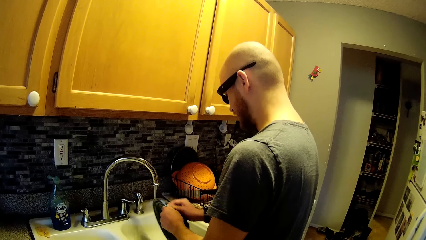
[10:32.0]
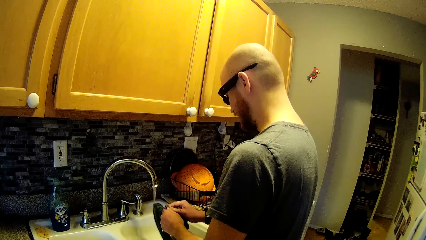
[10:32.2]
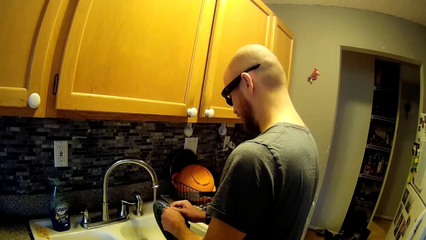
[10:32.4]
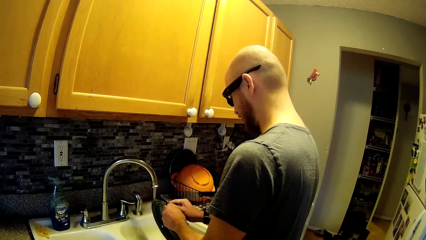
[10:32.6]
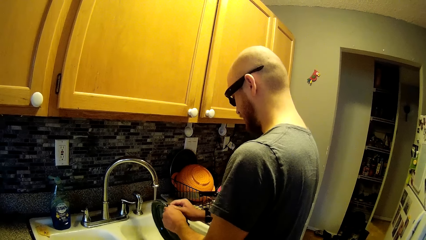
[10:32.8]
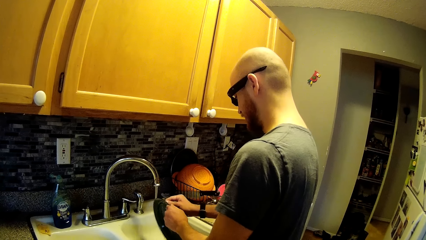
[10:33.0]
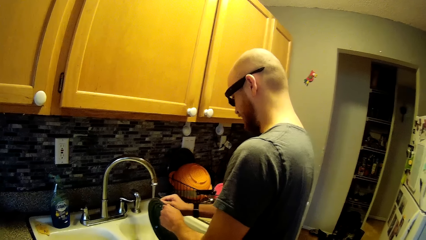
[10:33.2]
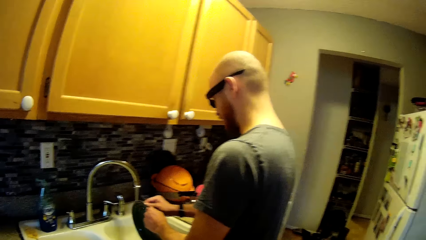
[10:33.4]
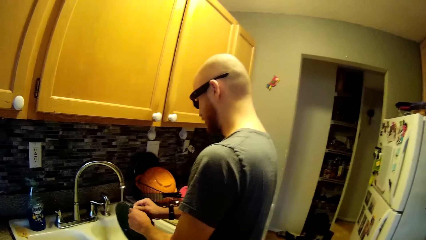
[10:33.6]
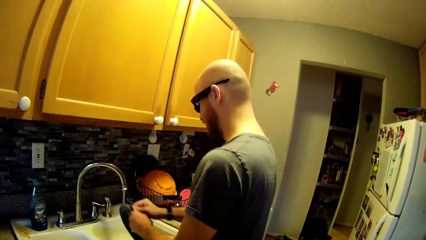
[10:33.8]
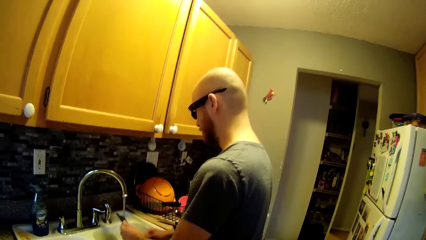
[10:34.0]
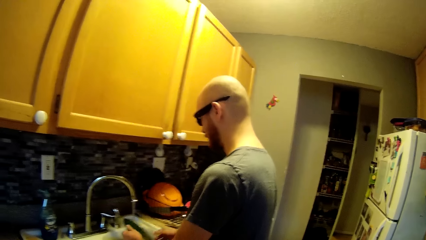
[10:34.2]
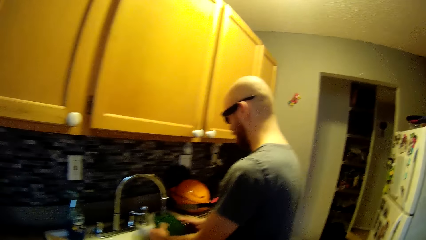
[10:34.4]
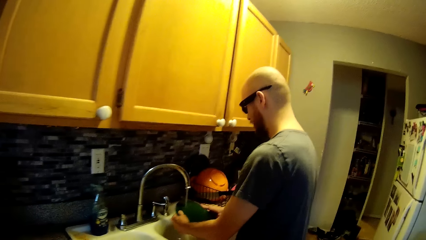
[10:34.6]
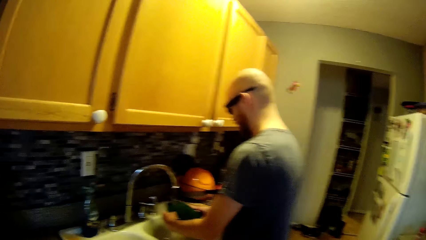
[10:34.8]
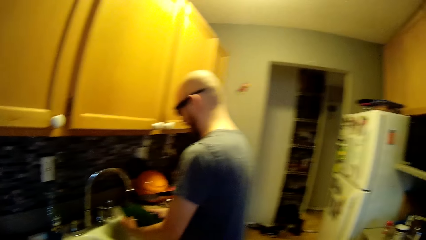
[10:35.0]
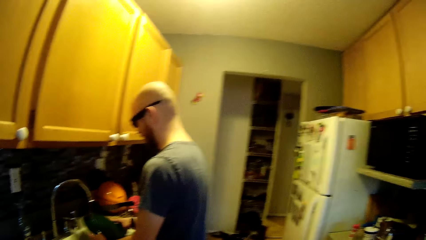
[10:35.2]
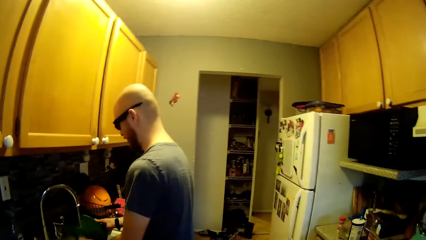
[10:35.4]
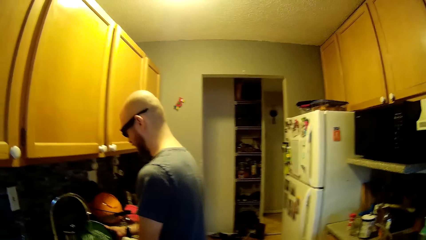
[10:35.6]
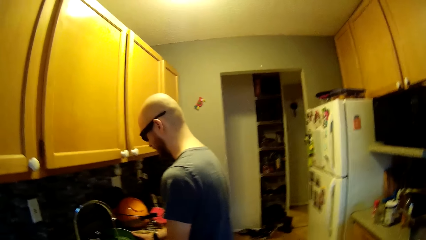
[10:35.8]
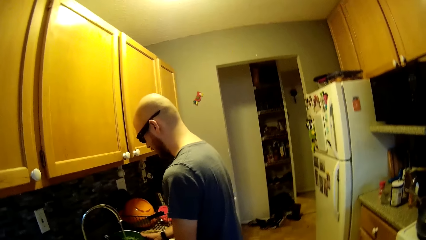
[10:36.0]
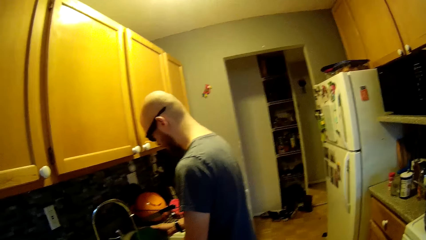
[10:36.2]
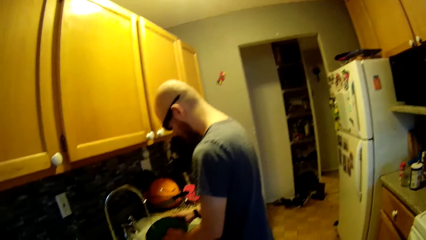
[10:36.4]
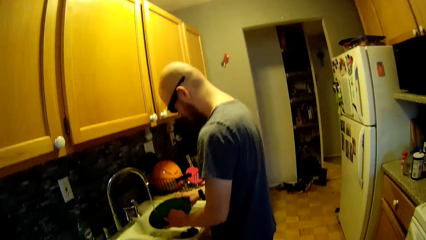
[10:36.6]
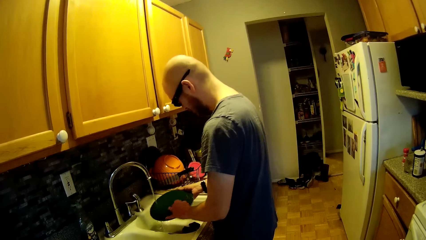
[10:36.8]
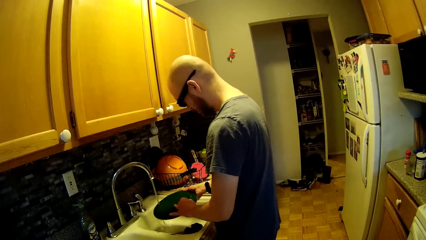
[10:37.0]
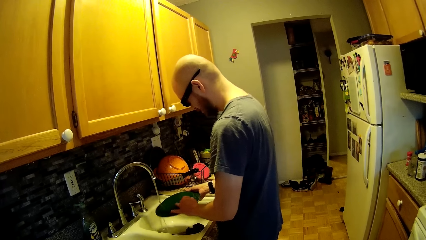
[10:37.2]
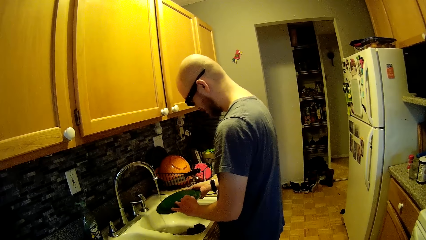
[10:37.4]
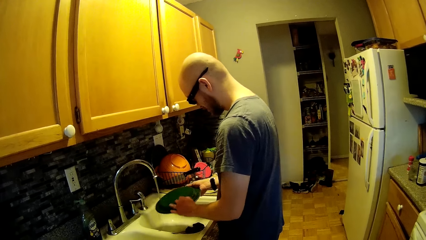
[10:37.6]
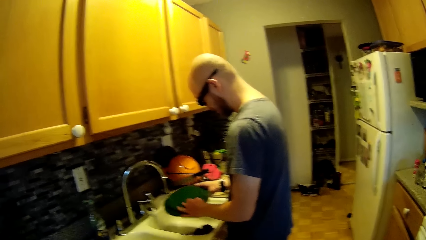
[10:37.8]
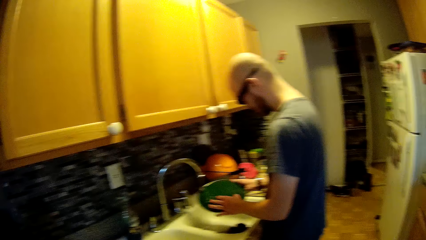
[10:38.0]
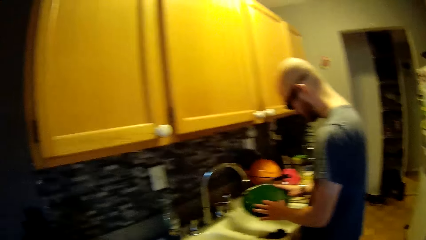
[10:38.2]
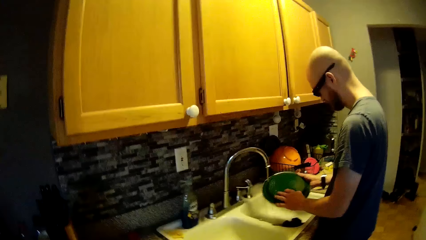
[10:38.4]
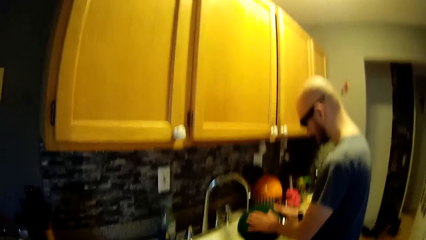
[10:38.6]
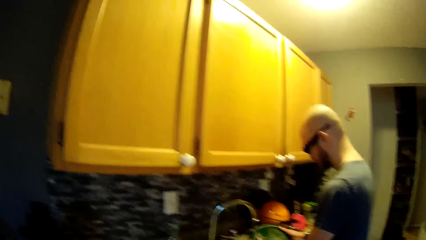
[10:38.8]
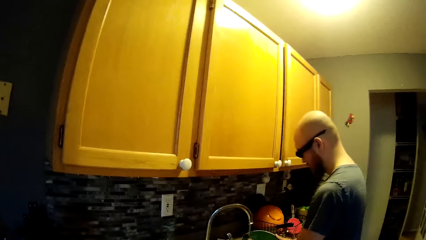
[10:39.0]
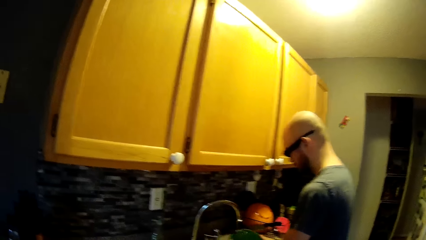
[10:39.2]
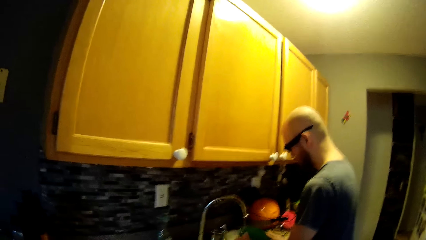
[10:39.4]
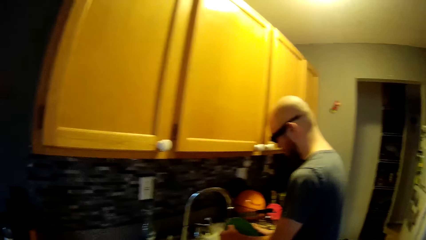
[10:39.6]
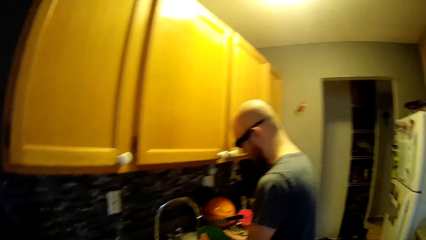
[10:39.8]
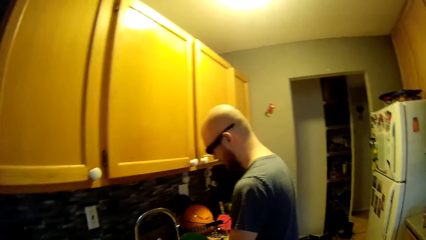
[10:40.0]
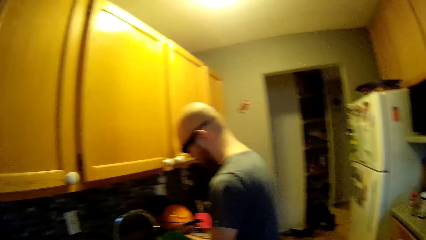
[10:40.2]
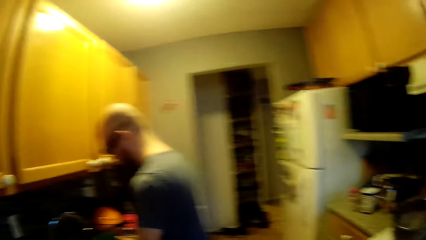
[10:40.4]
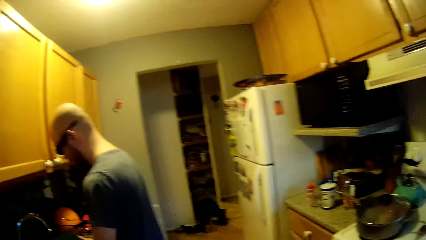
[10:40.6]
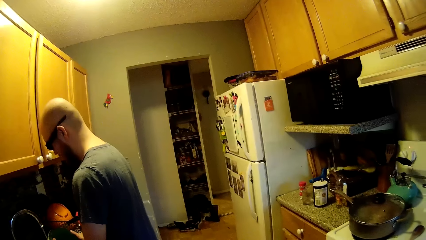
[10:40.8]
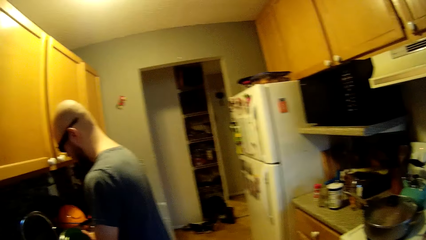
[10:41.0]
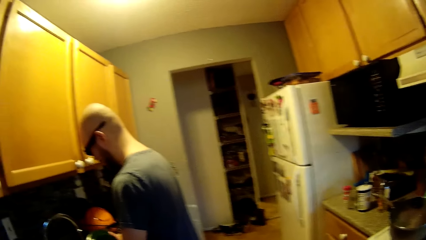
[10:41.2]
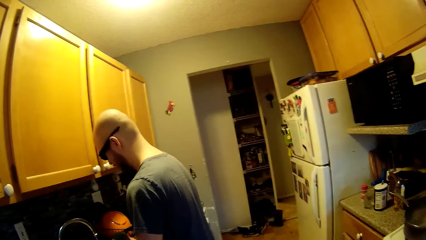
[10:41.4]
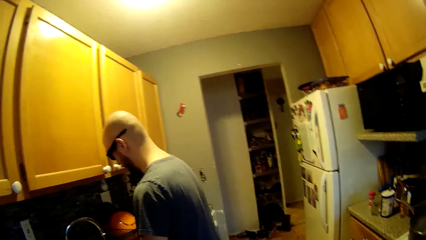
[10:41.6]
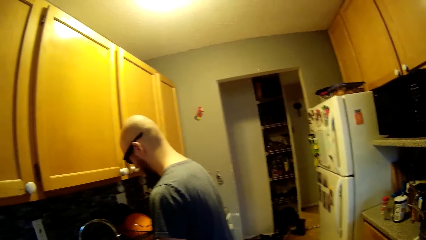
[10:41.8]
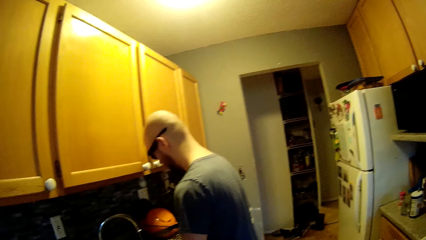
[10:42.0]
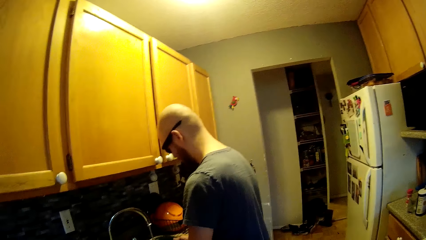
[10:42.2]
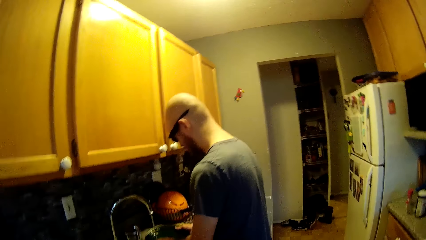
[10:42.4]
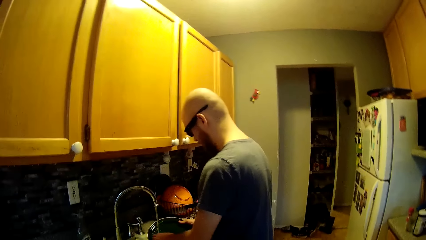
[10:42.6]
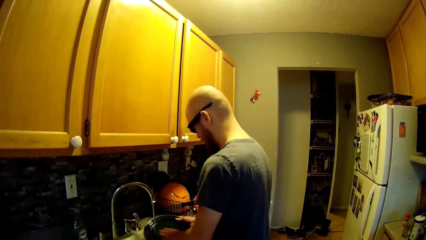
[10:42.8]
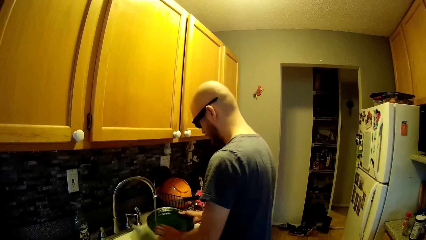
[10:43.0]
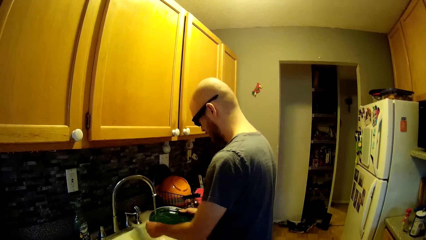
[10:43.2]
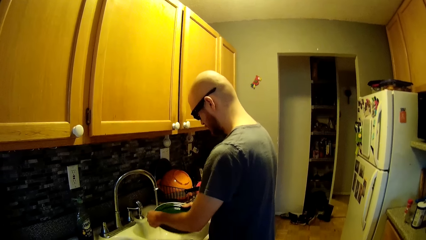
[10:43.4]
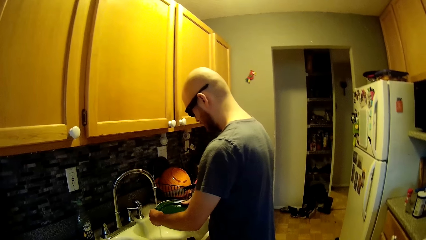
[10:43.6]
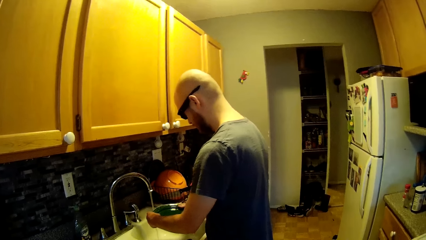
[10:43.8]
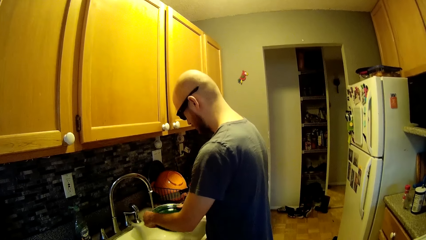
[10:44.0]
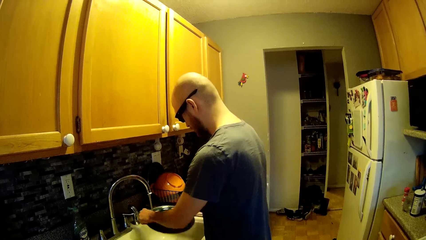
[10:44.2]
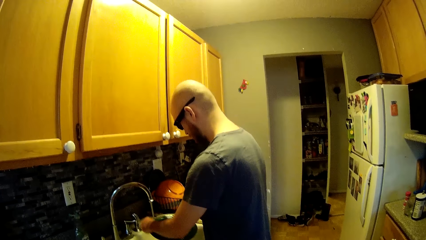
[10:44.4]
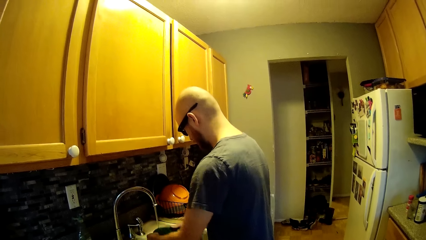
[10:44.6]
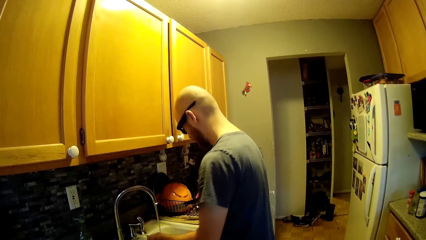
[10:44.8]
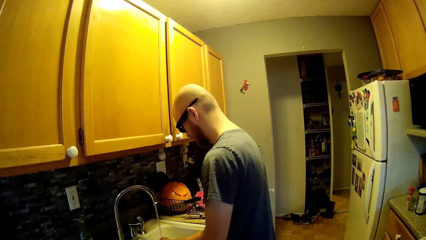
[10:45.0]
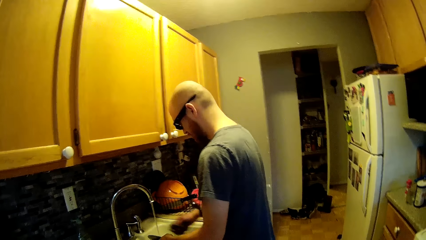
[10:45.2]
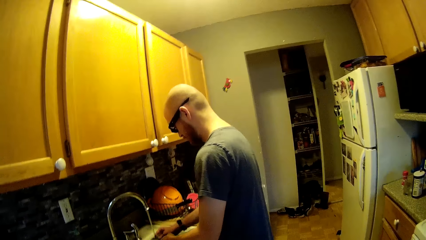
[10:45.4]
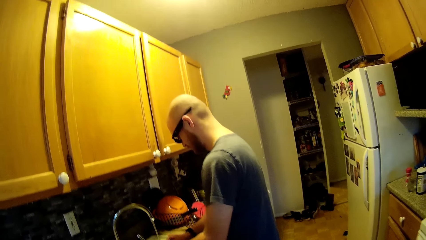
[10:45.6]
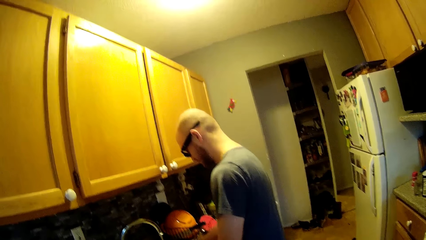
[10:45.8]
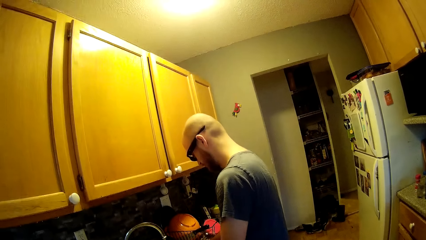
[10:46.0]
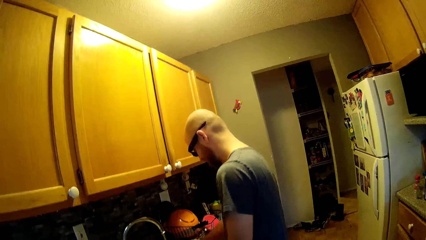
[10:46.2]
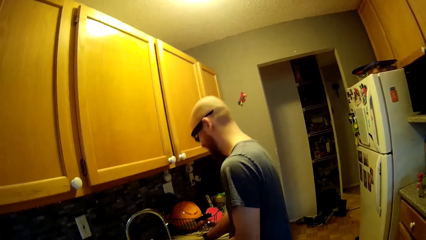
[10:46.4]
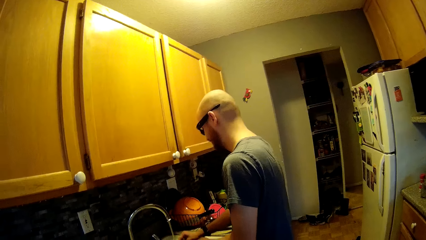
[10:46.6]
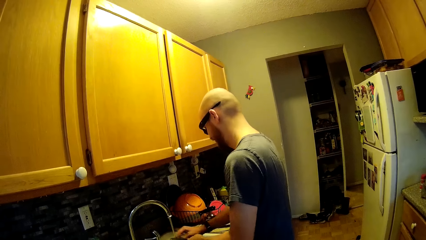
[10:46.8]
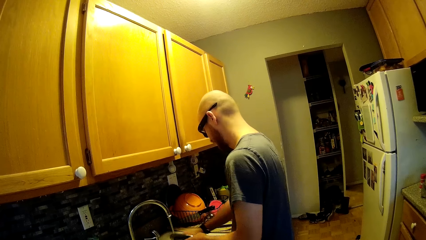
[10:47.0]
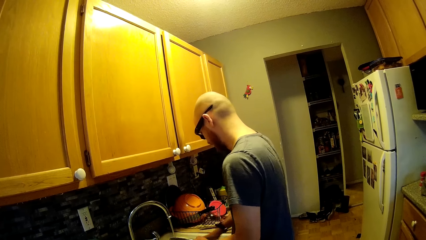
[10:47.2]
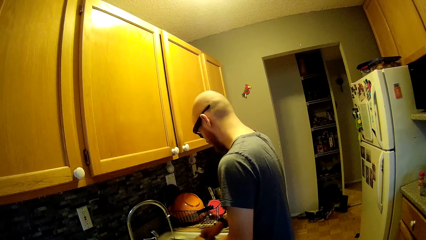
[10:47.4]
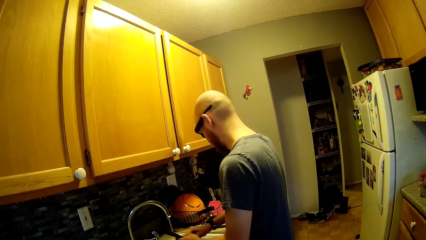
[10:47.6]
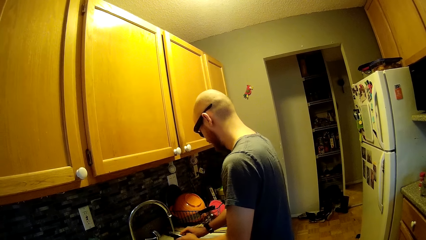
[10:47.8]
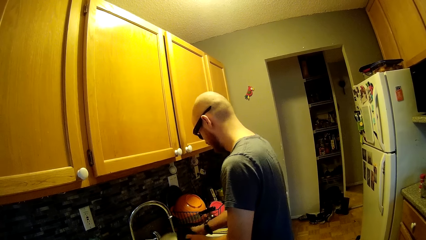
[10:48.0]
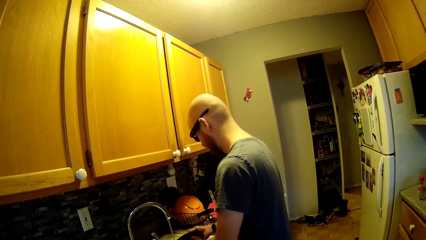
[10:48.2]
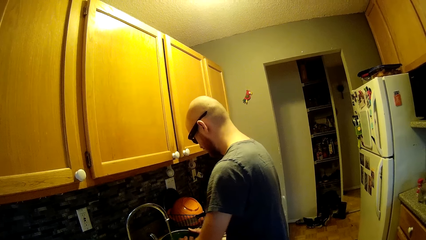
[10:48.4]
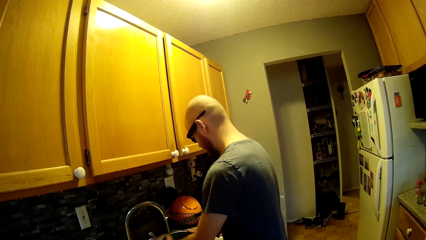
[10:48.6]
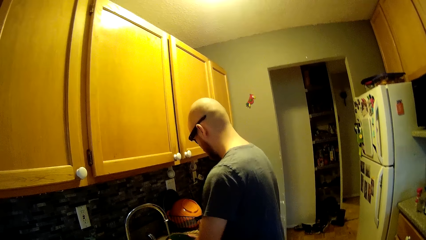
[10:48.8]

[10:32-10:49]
A man cleans the lid. The camera wearer converses with the man.
